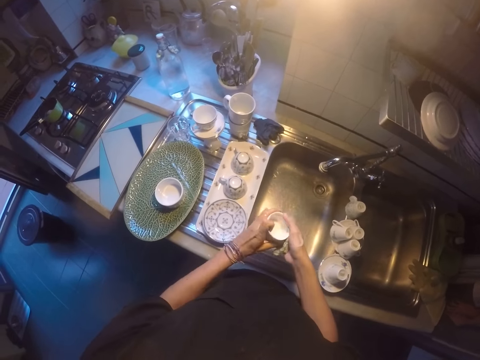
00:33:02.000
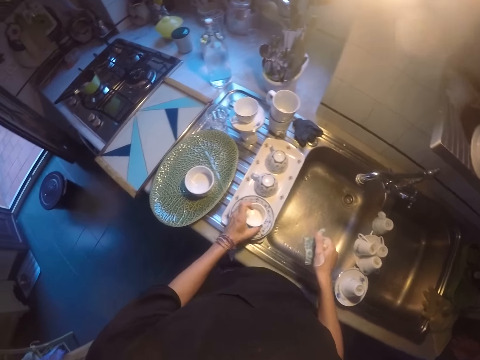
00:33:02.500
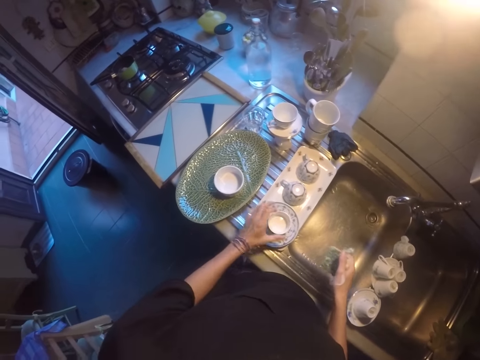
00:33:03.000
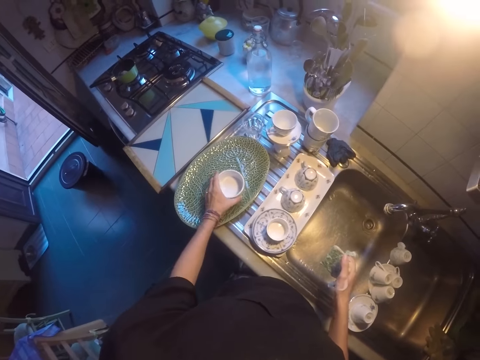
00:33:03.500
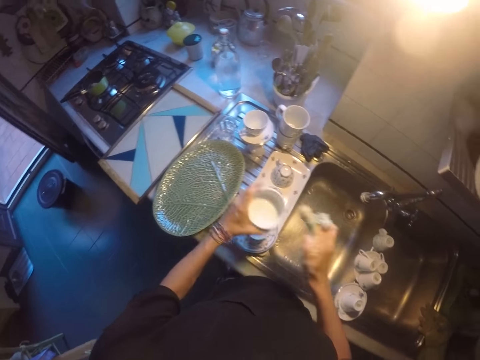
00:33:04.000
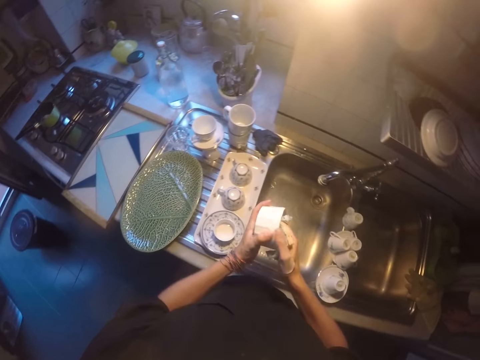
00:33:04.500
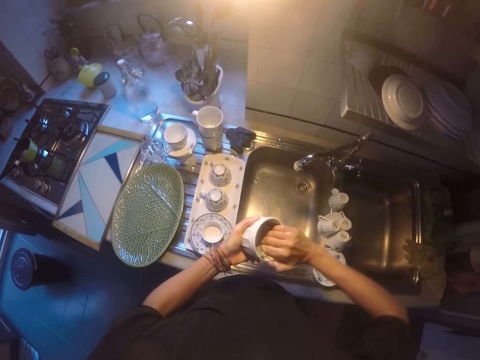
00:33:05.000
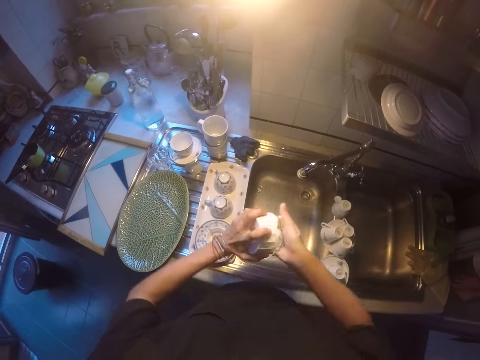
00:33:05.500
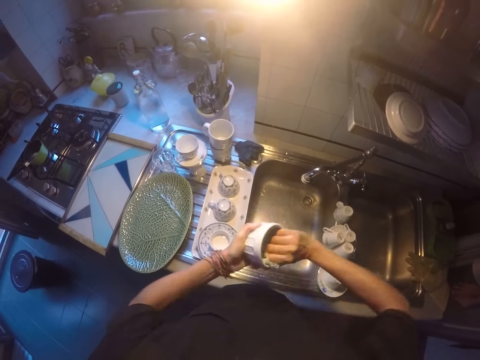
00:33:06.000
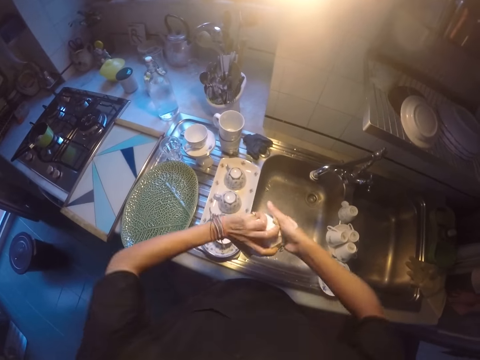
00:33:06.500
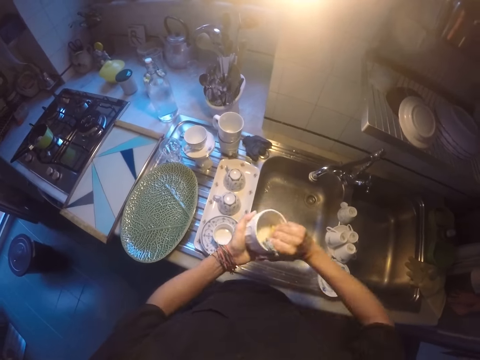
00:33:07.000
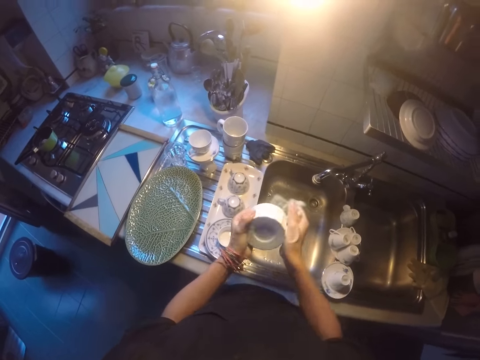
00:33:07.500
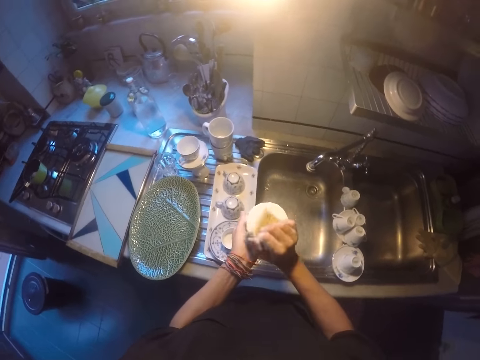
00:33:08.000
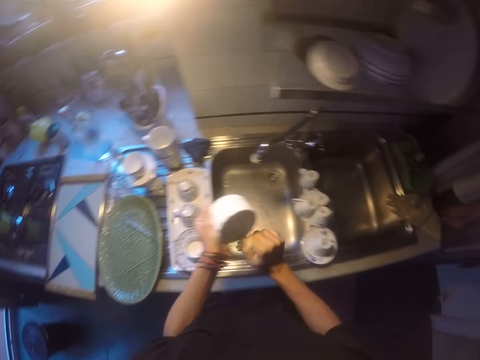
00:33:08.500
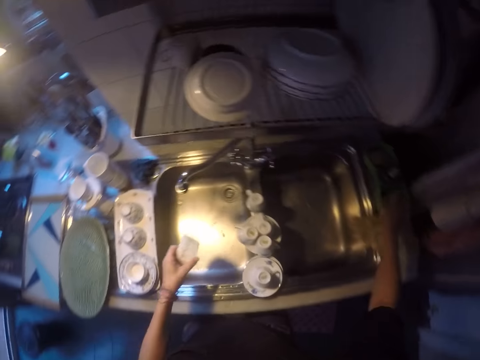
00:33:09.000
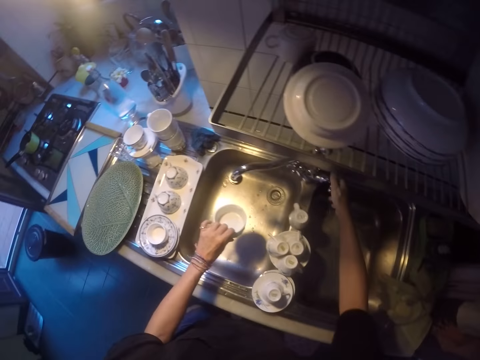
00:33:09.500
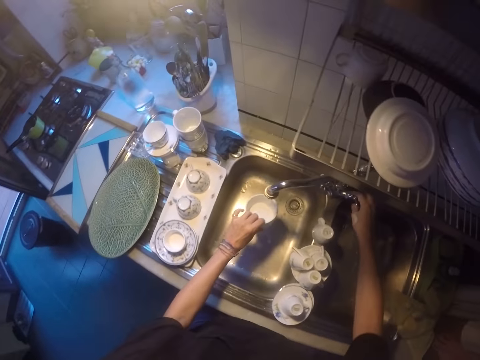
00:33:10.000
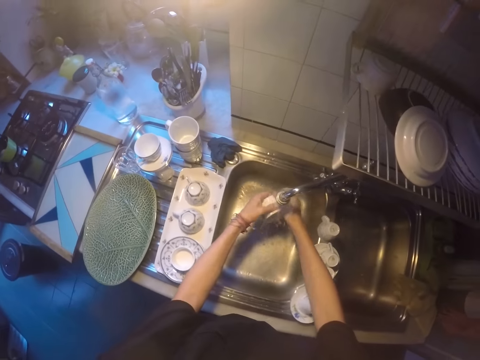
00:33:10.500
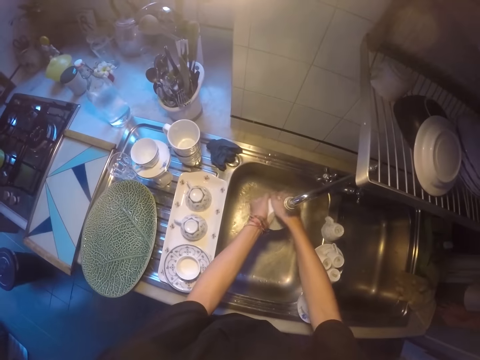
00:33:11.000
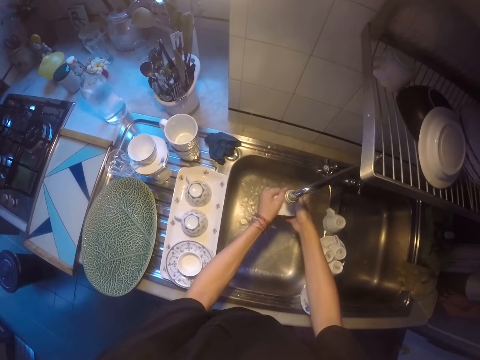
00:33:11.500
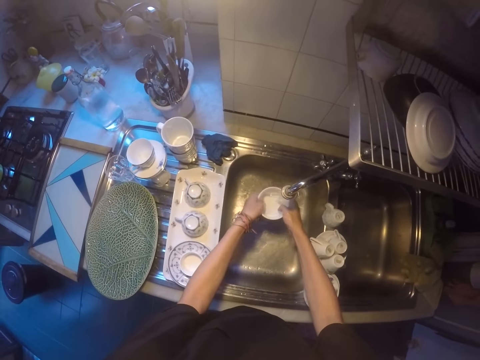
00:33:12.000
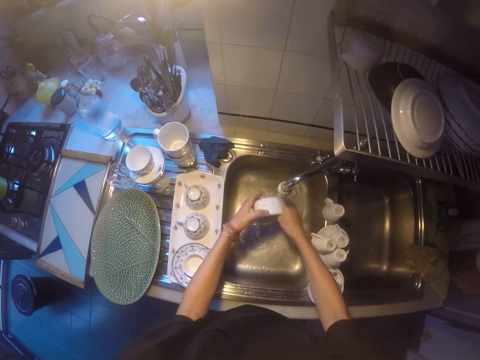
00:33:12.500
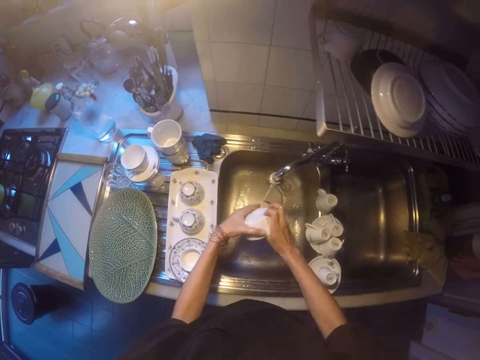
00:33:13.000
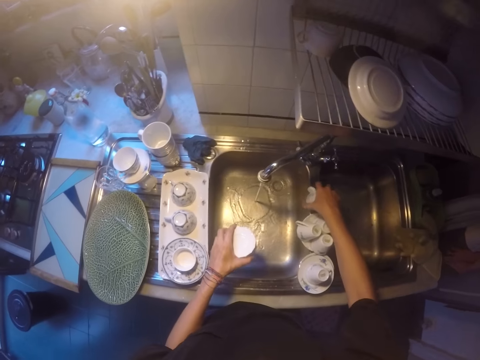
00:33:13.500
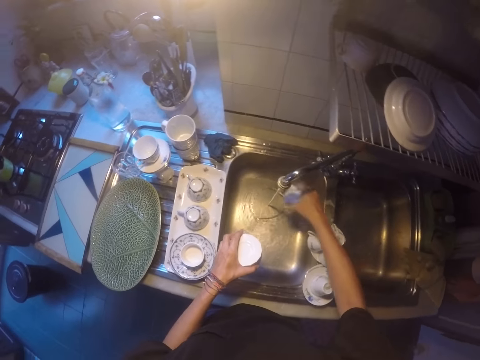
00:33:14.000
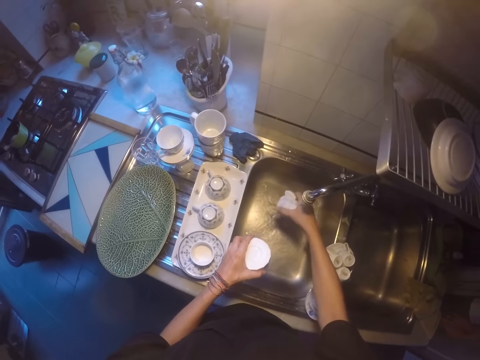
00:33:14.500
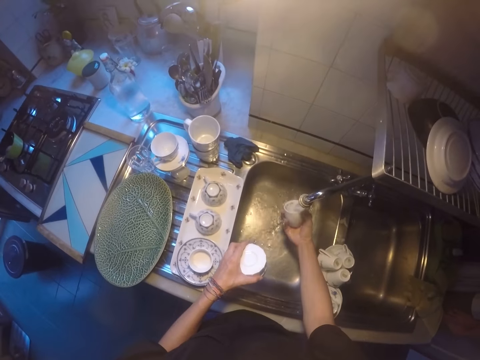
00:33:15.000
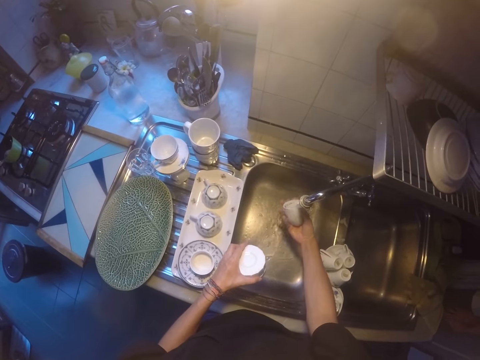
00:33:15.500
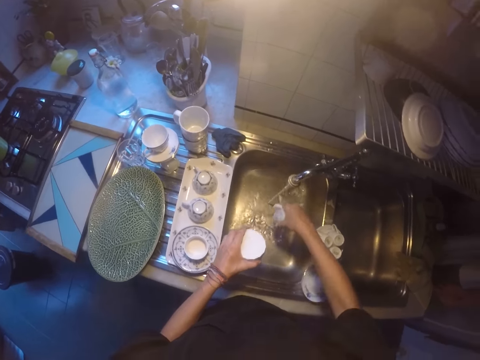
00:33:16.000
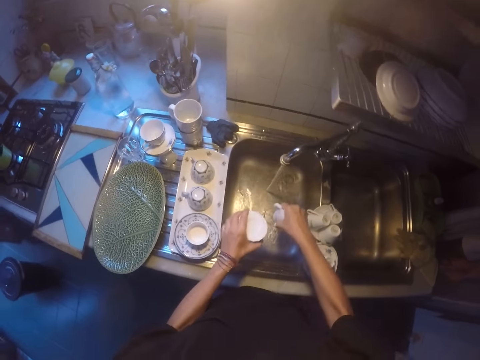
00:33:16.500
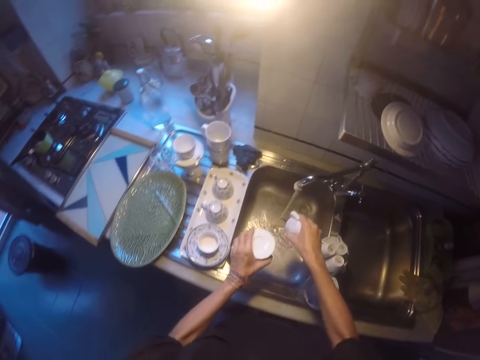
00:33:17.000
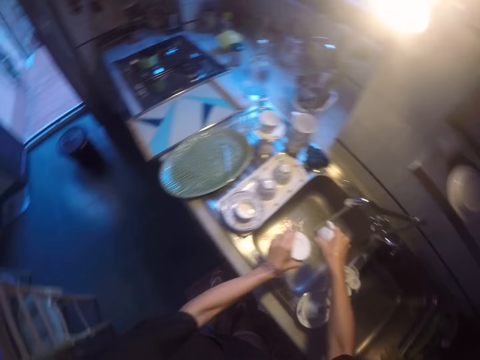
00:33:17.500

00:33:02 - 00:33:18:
The camera wearer places the bowl on the plate. They move the left hand. They pick up a bowl. They wash the bowl. They place the sponge on the sink. They open the tap. They rinse the bowl. They pick up a cup. They rinse the cup. They shake the cup and the bowl.

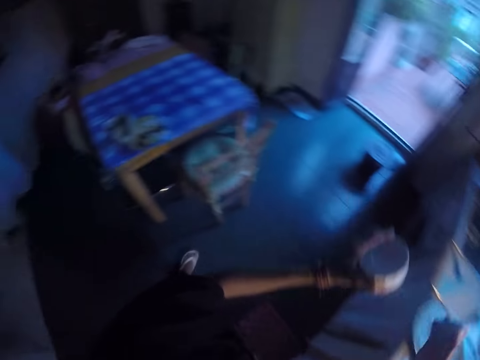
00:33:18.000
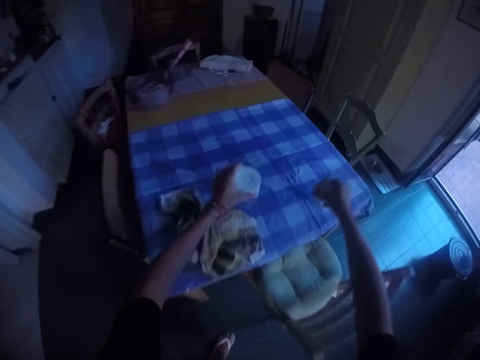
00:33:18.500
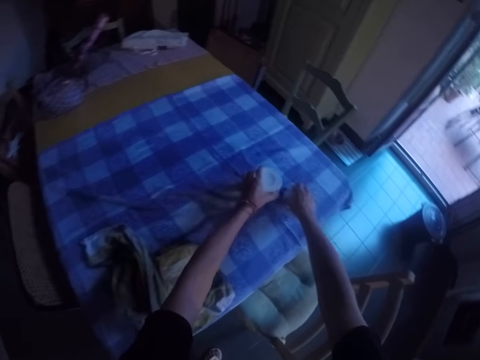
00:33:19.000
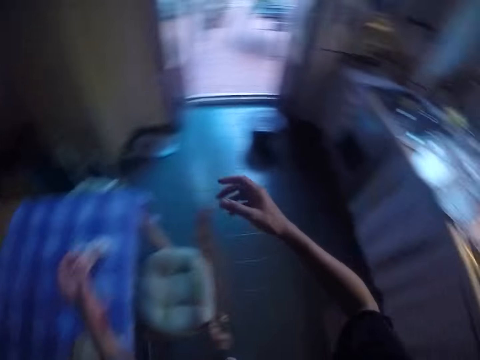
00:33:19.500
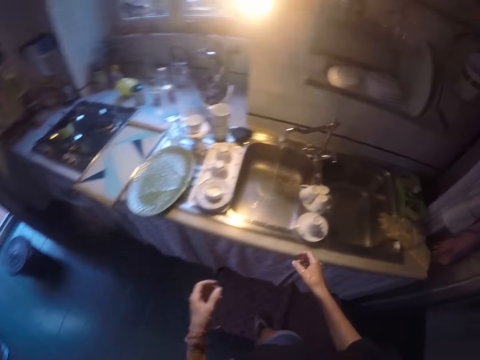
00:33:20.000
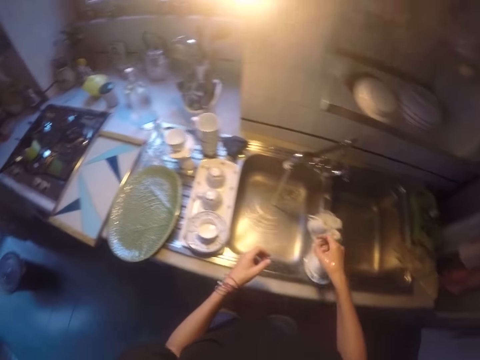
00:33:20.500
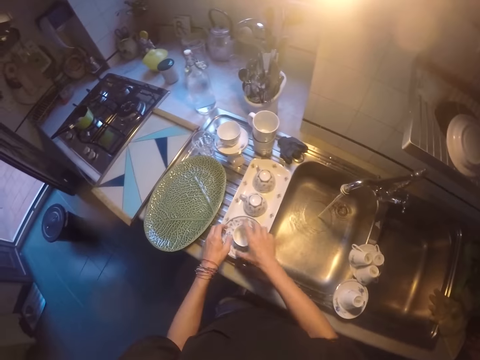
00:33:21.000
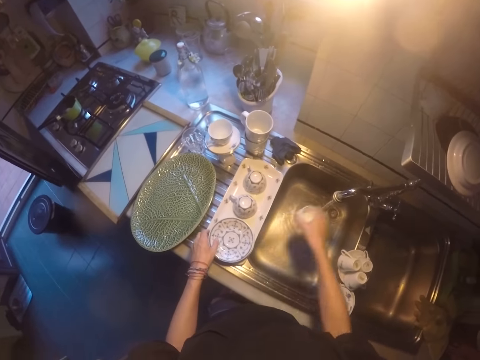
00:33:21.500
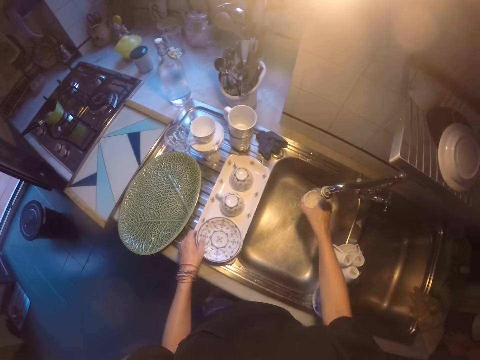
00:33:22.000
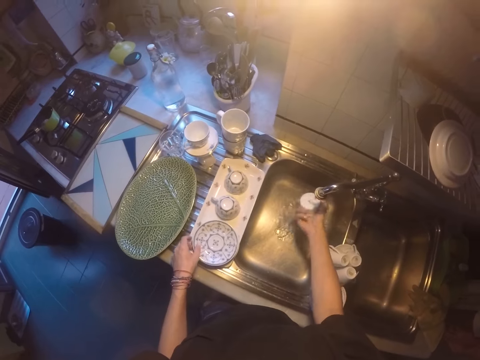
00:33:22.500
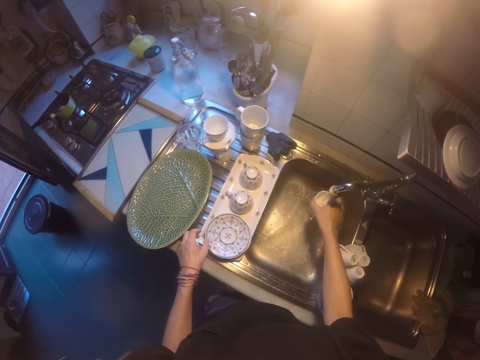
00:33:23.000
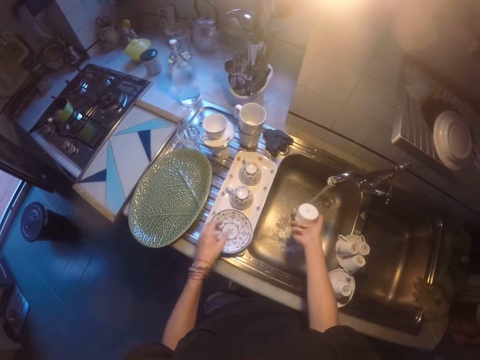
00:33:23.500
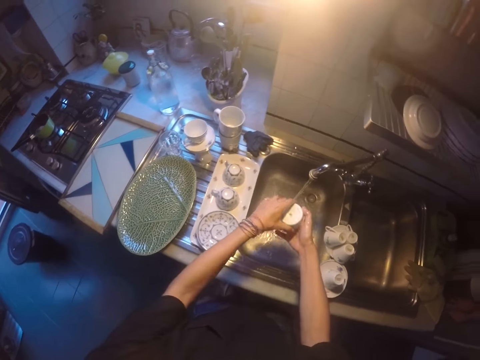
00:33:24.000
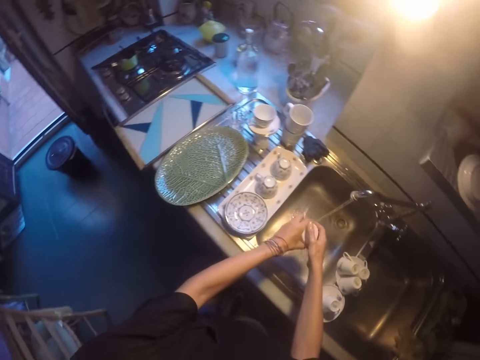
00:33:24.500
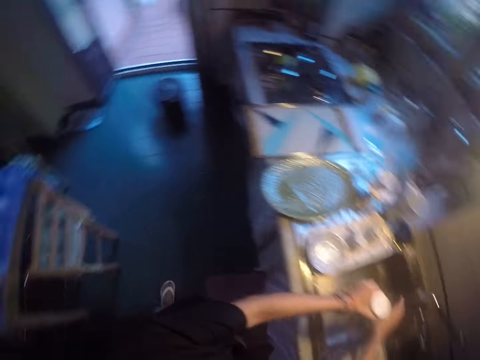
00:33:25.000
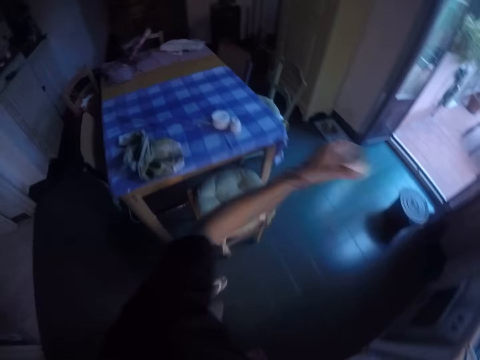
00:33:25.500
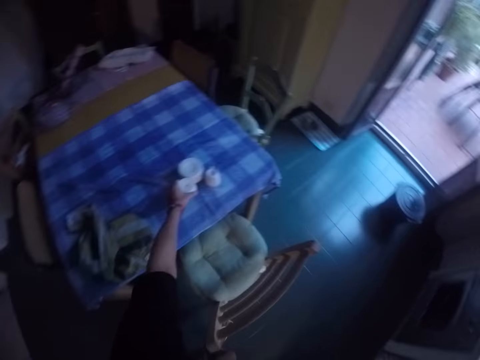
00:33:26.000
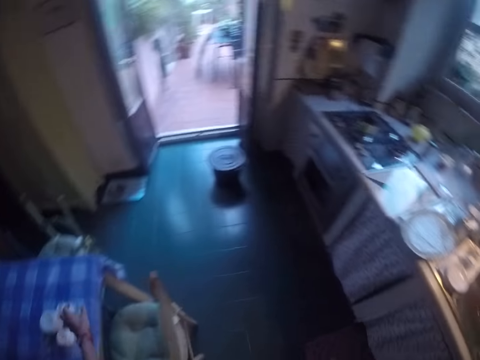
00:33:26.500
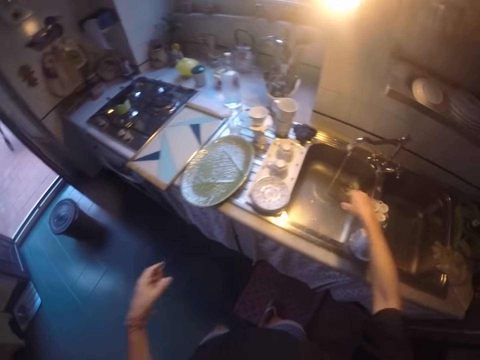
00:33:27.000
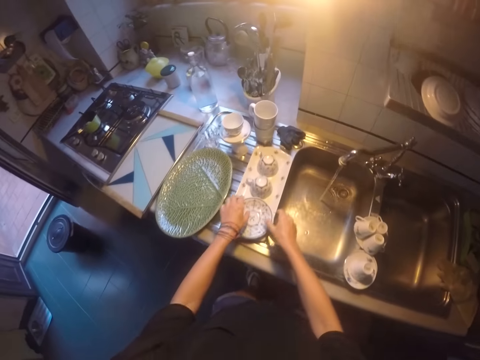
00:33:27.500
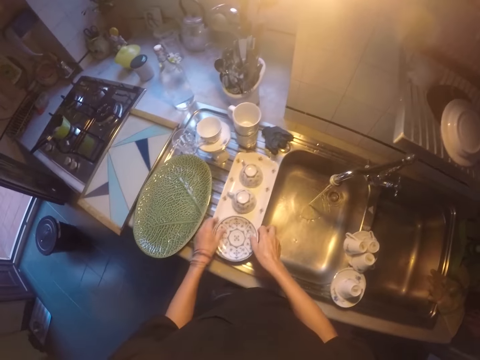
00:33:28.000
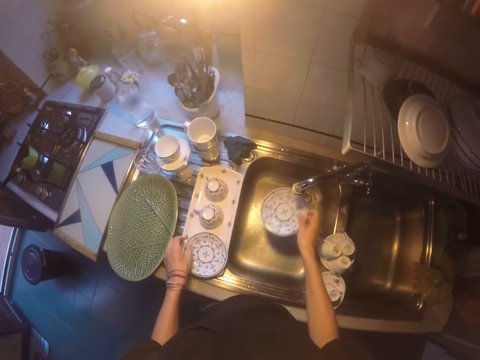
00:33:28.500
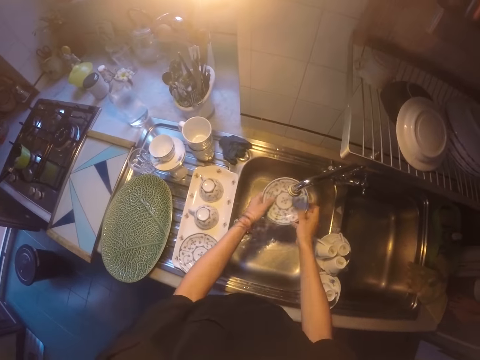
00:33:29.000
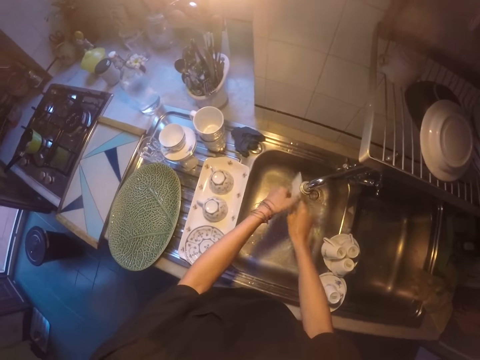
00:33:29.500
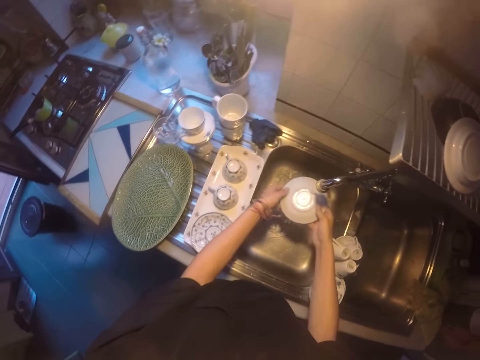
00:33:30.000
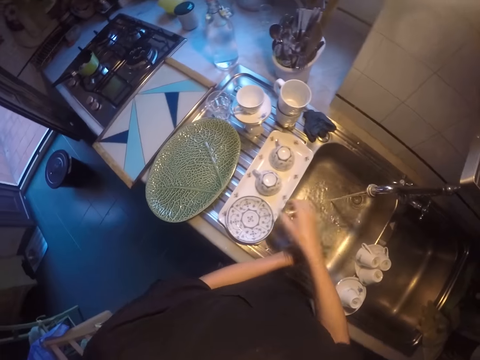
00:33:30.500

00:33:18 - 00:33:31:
The camera wearer walks around. They place the bowl and the cup on the table. They walk around. They pick up a bowl. They rinse the bowl. They rinse the cup. They make a step. They place the bowl on the table. They look around. They pick up a plate. They rinse the plate.
